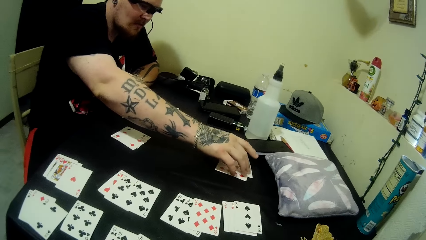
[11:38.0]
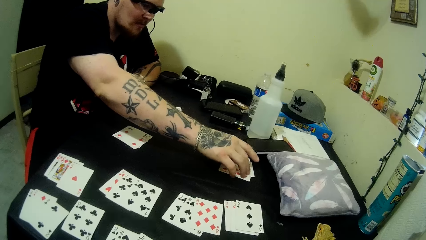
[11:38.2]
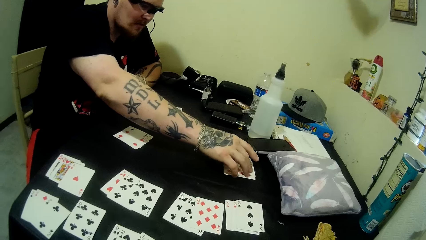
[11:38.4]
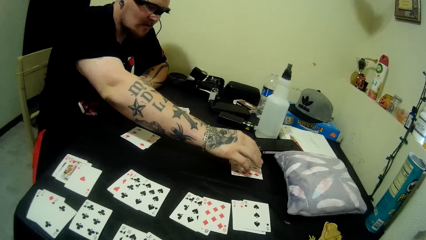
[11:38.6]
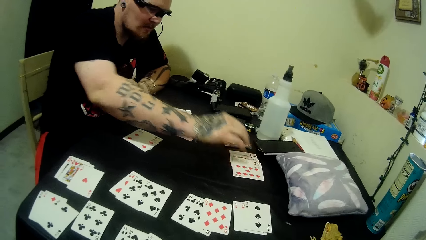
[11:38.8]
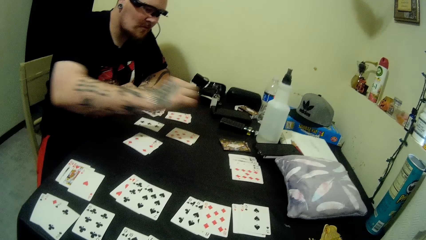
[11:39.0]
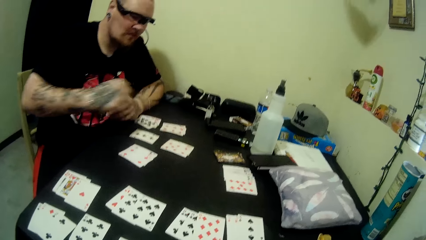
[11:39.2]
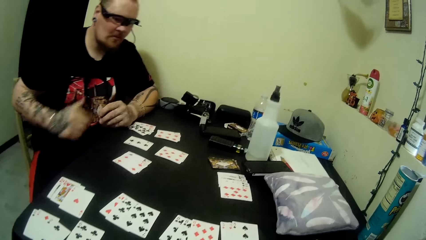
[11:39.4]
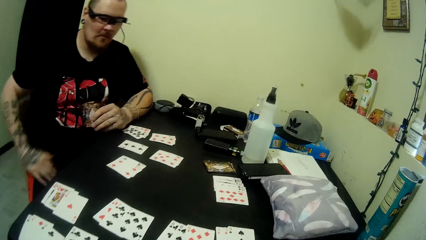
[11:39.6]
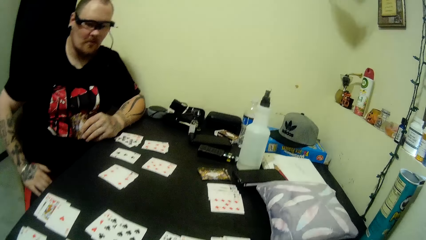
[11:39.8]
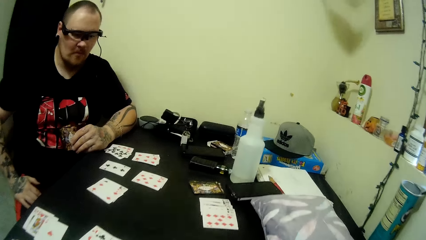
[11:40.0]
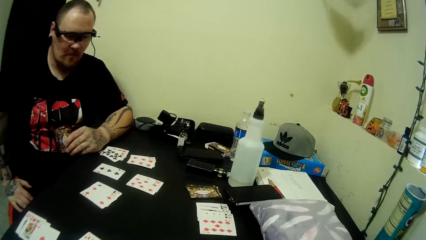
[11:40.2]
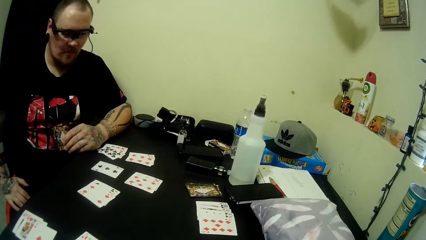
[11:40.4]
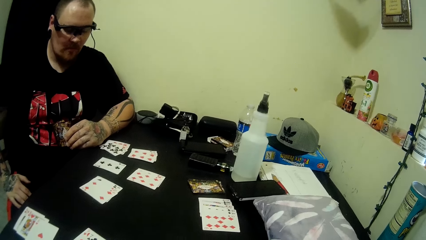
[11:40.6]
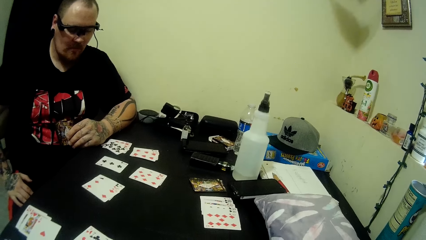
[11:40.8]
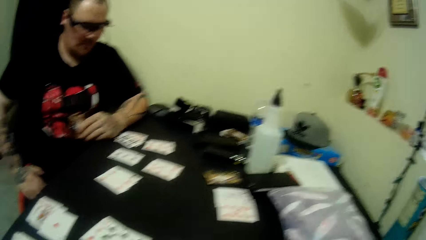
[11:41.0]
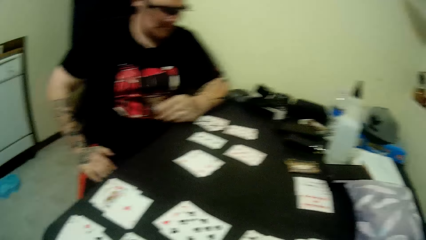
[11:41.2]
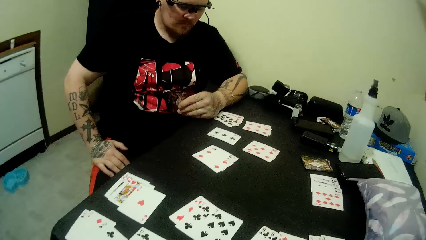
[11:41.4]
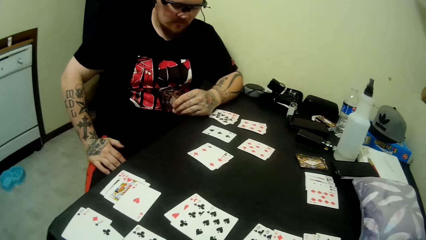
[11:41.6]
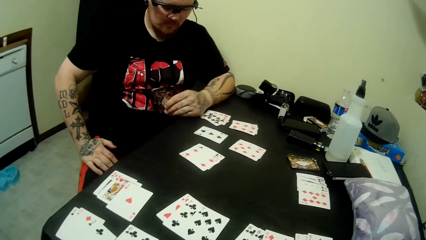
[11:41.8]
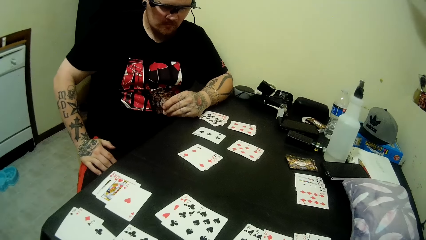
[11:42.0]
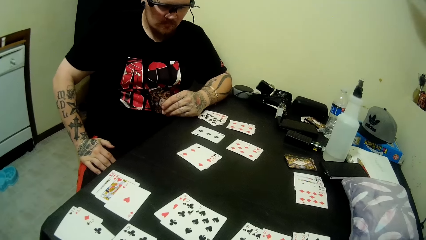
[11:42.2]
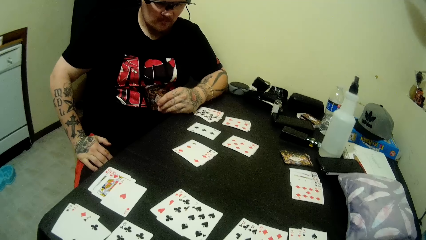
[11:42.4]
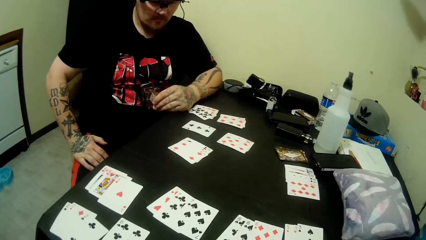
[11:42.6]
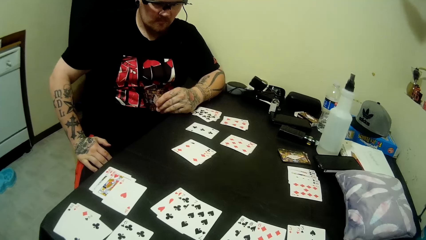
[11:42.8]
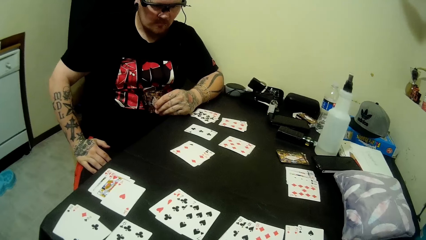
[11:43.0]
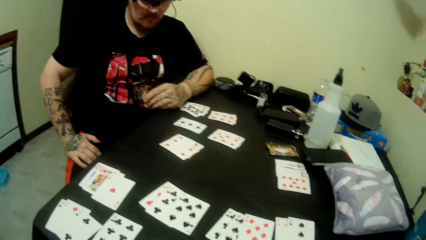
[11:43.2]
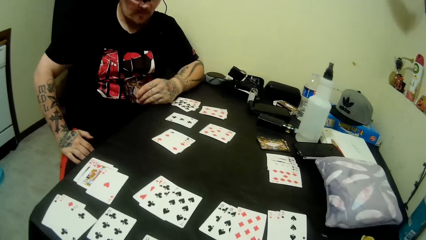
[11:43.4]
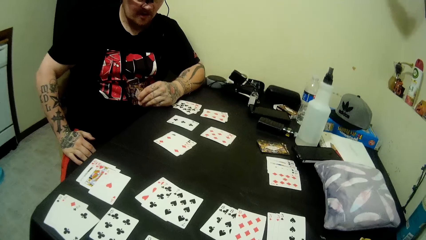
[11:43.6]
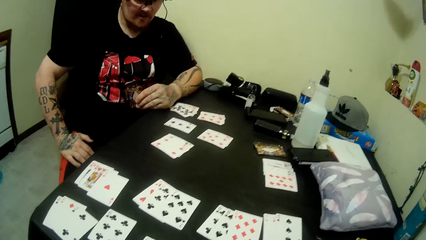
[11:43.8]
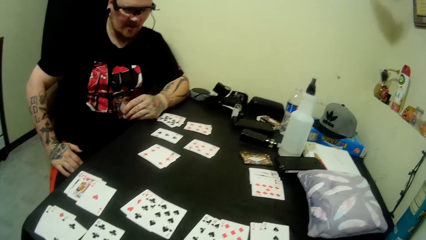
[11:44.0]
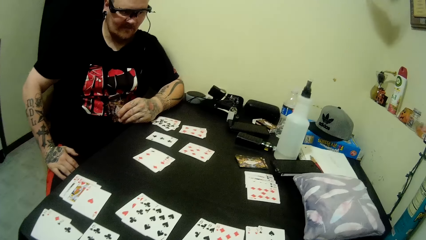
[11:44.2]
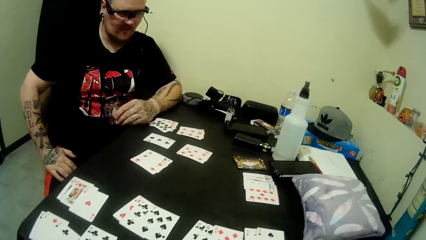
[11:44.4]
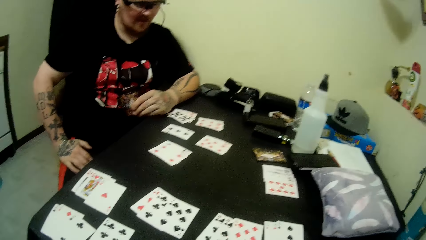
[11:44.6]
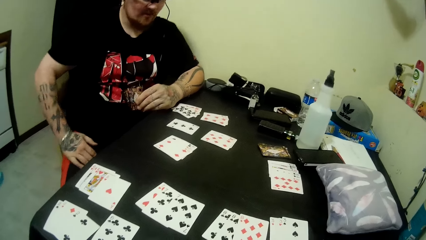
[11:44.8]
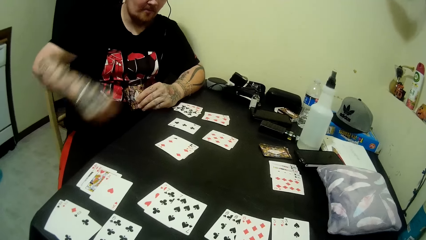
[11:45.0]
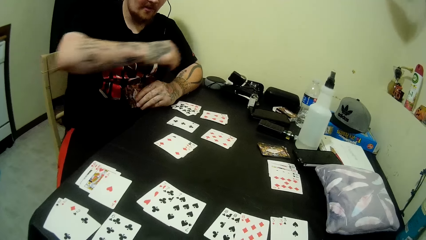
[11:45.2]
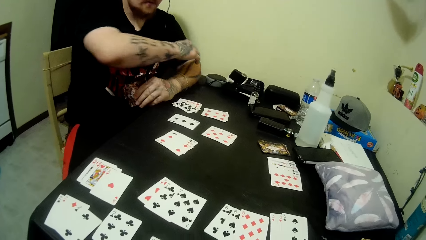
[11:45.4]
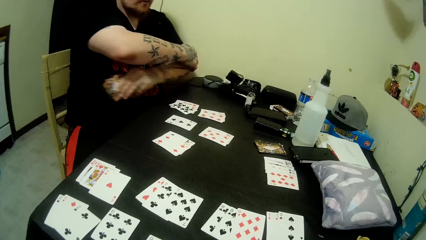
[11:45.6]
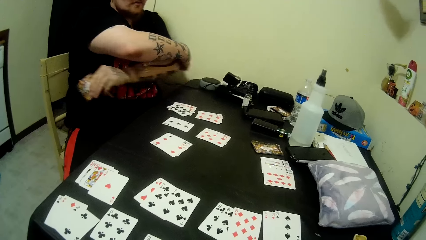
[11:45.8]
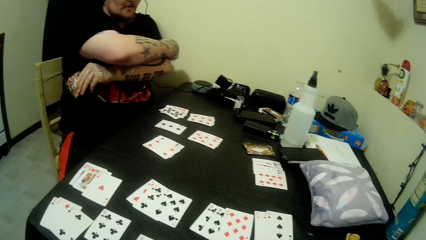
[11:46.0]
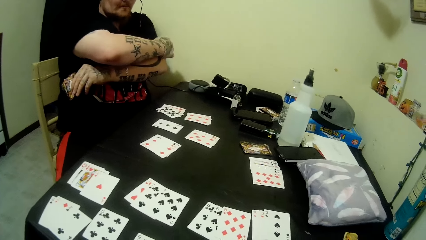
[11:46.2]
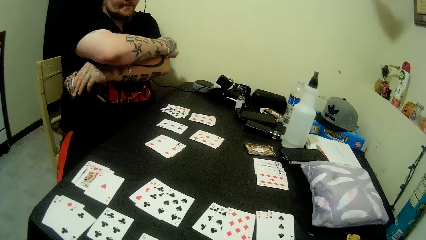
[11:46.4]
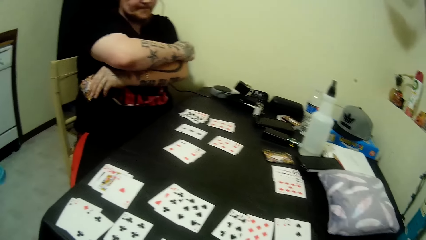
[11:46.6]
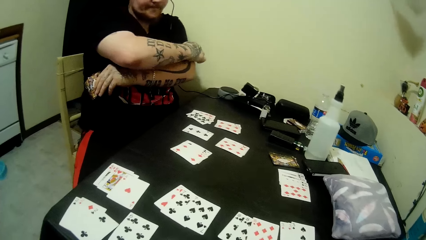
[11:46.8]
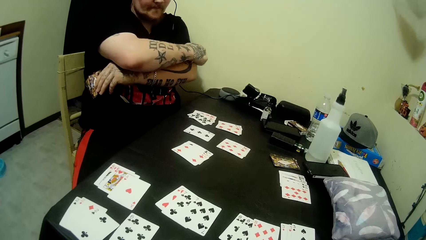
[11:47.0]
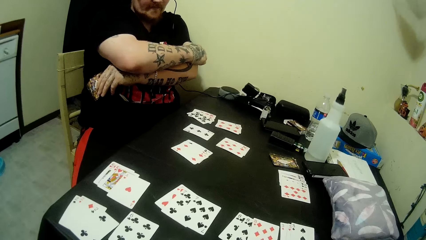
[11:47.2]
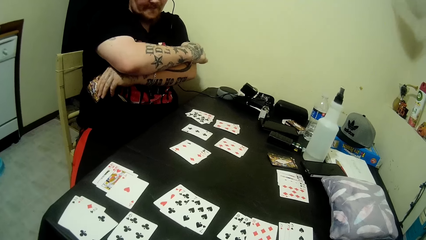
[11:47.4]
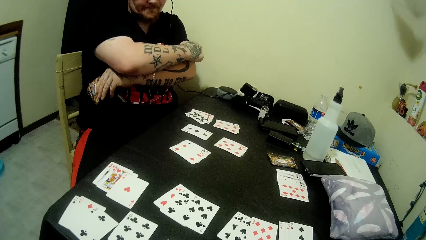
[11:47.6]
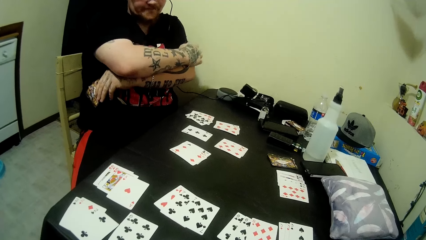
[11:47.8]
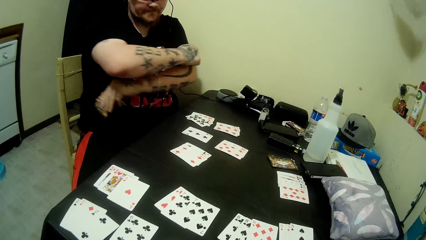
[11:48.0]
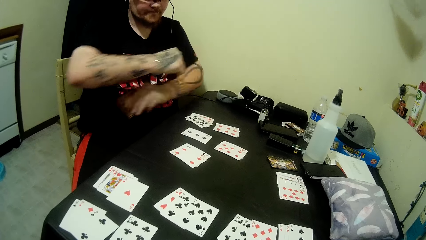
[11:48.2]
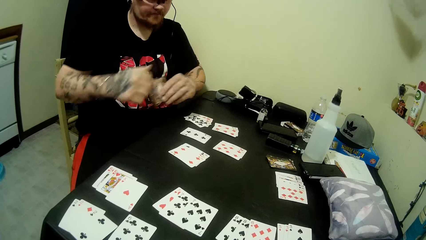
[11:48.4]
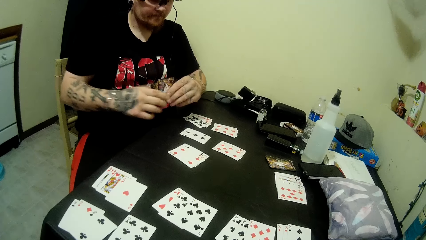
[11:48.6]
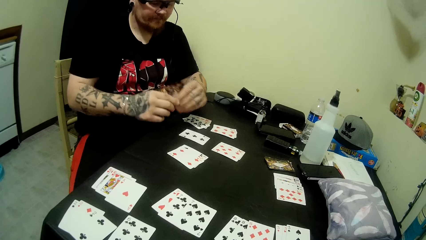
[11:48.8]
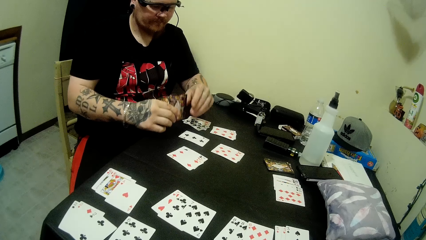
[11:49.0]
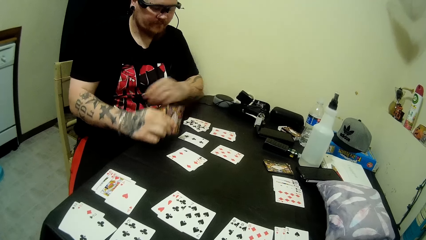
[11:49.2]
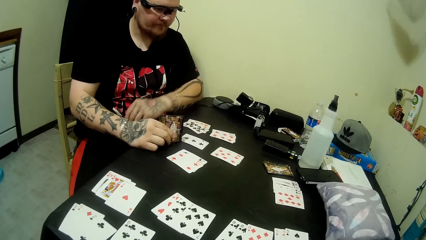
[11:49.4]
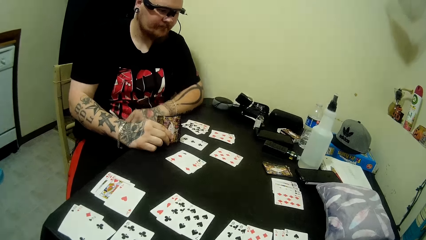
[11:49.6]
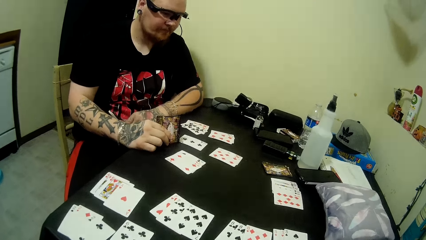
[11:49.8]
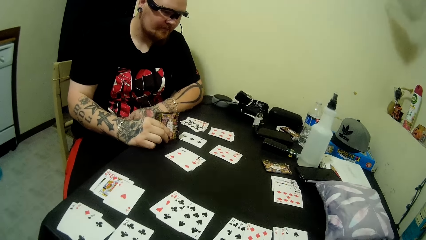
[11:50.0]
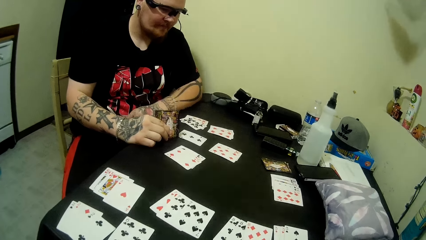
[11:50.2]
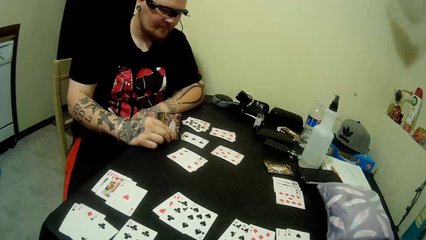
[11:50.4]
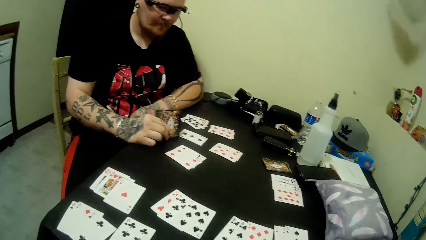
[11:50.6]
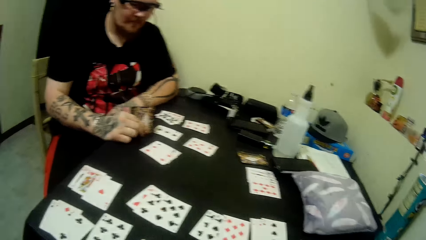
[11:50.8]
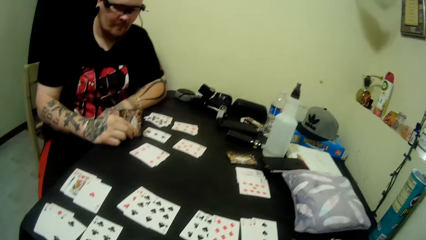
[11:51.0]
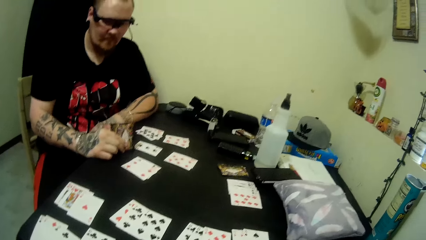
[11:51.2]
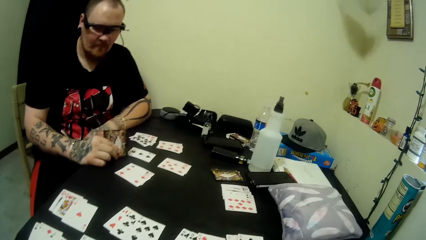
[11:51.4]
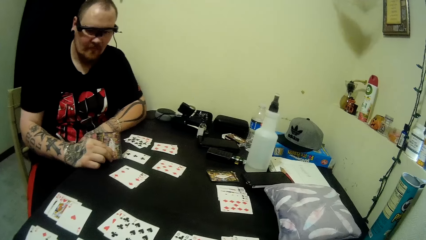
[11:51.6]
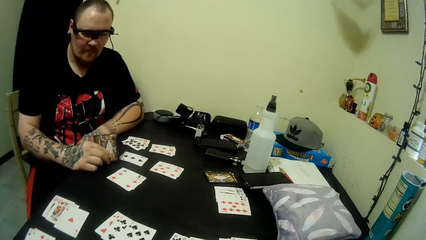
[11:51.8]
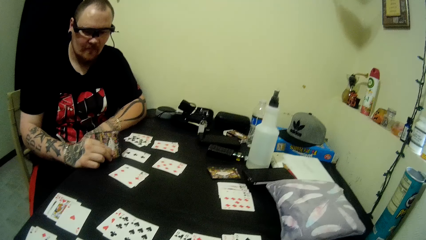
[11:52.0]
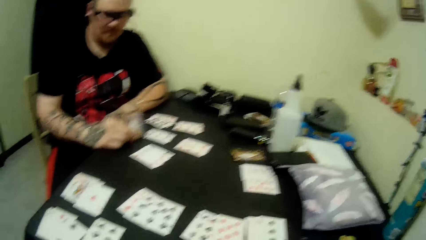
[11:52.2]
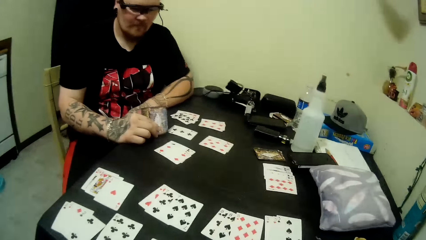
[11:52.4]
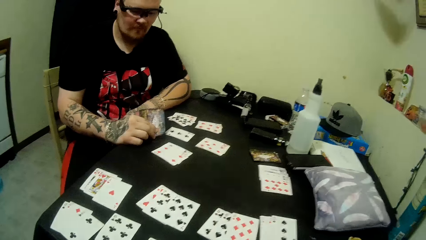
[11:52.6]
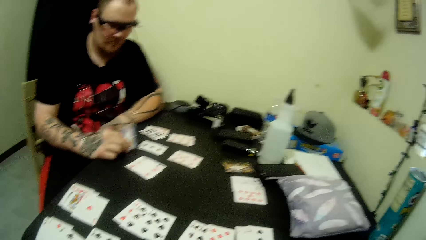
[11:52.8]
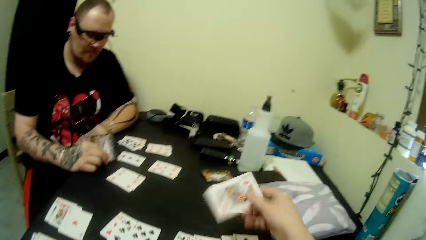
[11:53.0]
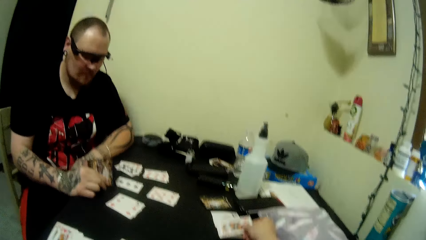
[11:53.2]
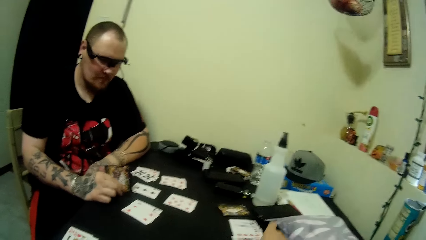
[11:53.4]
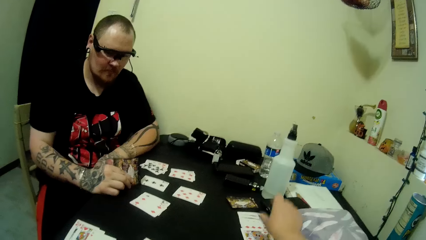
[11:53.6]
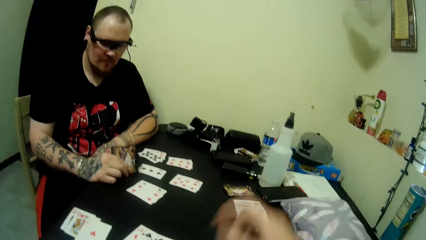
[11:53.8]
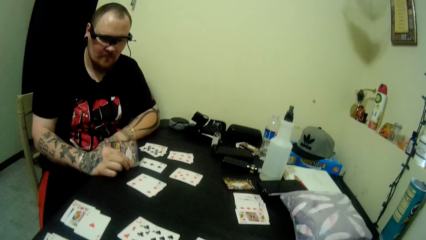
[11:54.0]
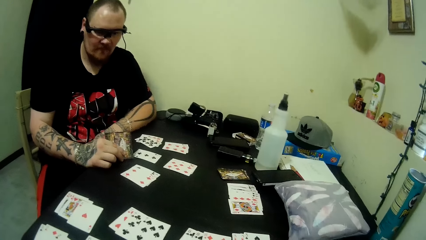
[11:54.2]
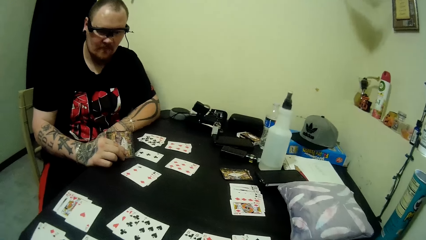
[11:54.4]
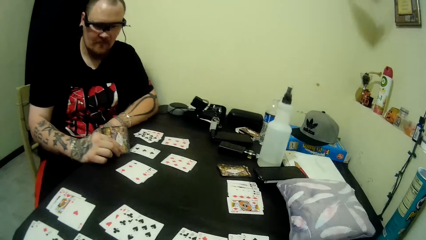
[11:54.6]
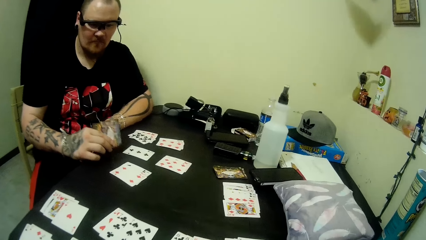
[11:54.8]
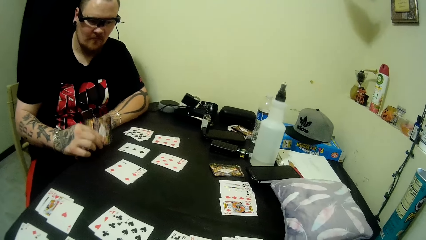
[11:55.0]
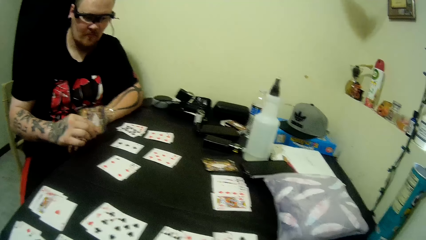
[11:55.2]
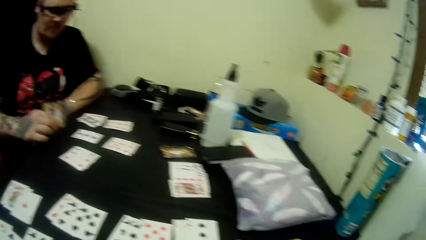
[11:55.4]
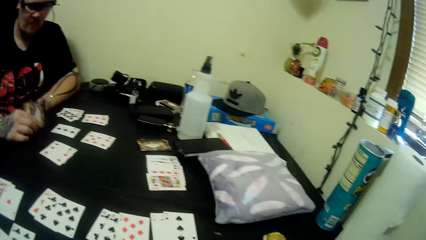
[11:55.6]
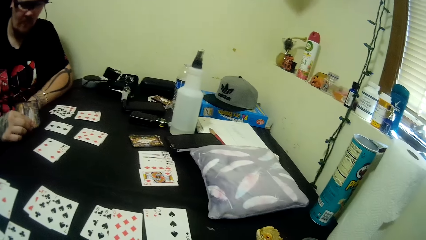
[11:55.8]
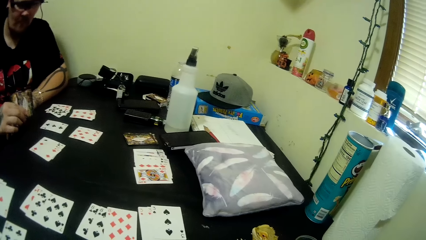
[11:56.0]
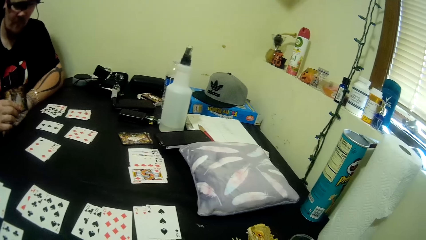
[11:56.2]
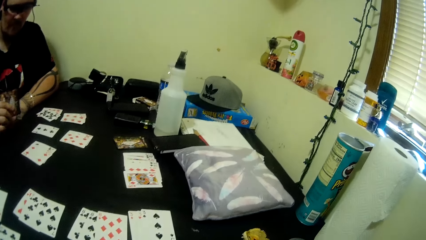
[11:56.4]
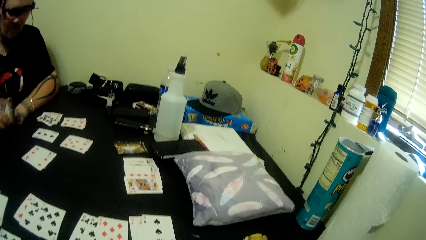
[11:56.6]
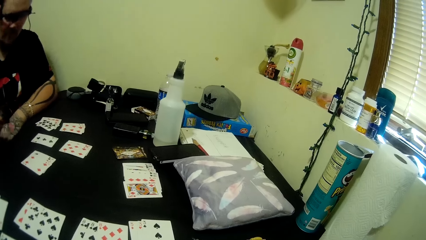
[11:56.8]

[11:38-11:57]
A man arranges some cards on the table, looks around, holds his thigh, places his right hand on his lap, and looks around. The man scratches his hand, holds the cards in hand with both hands, holds the cards in hand on the table, and looks around. The camera wearer talks to the man, plays a card on the table, and looks around. The man hits the cards in hand on the table.
